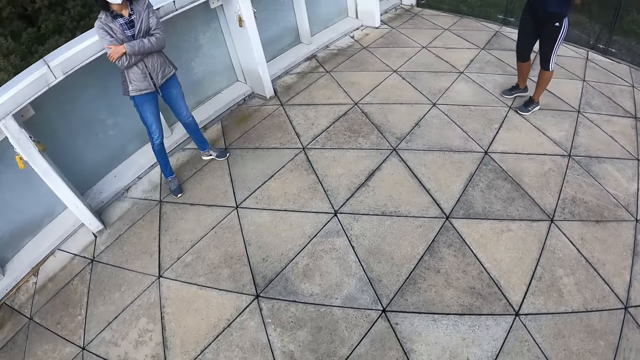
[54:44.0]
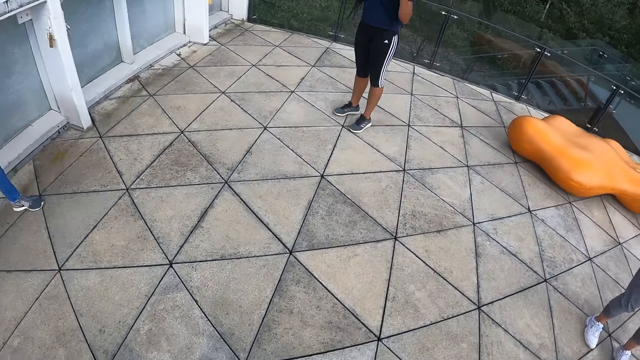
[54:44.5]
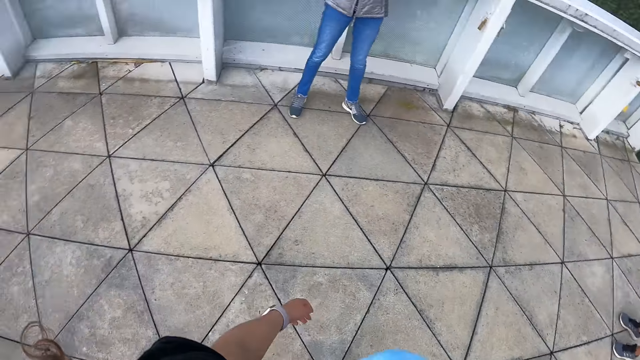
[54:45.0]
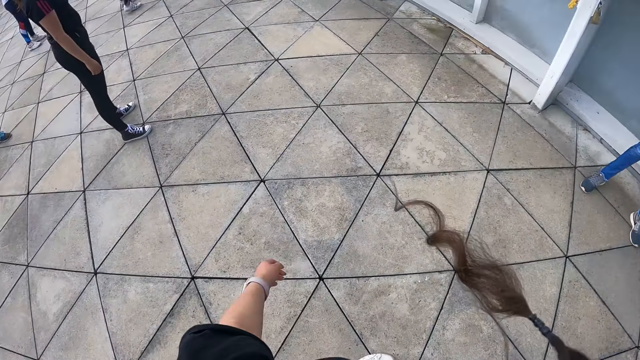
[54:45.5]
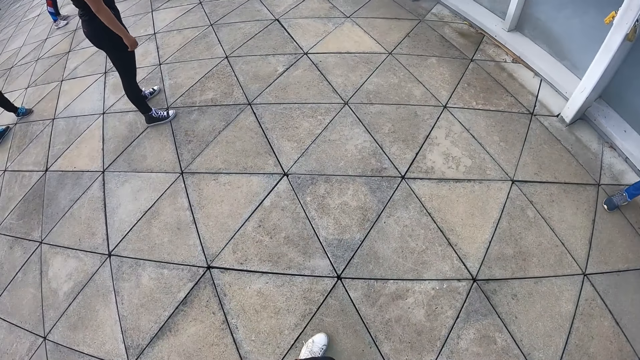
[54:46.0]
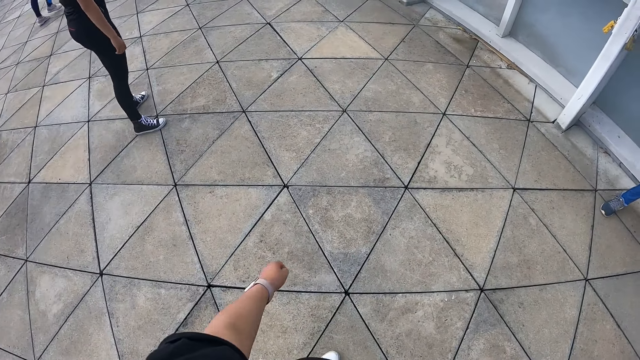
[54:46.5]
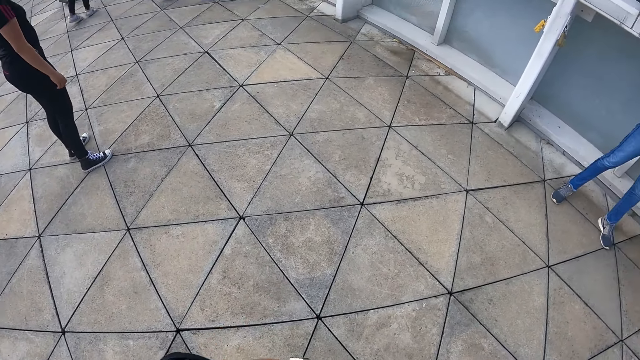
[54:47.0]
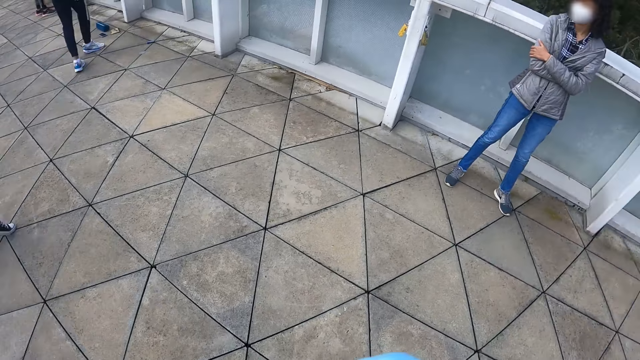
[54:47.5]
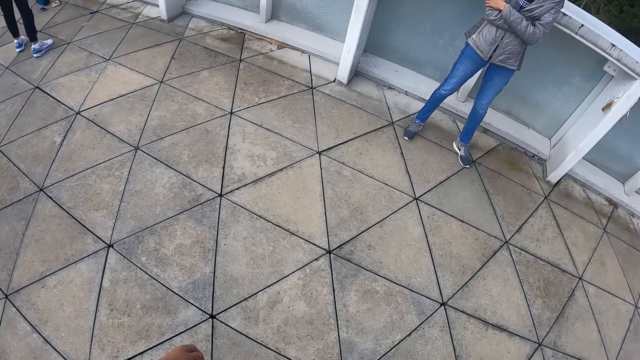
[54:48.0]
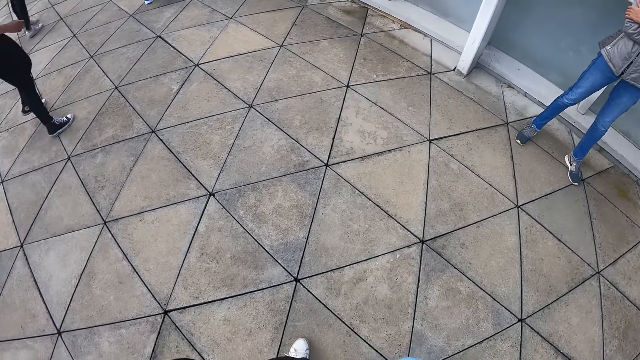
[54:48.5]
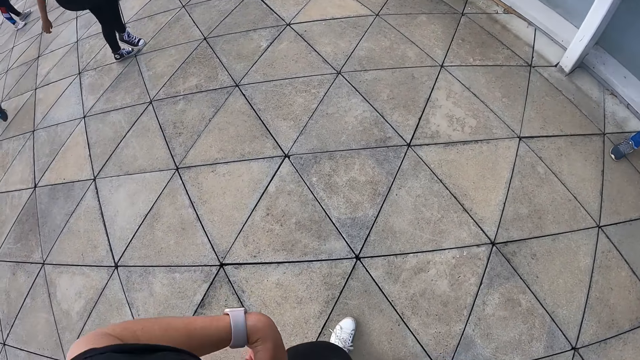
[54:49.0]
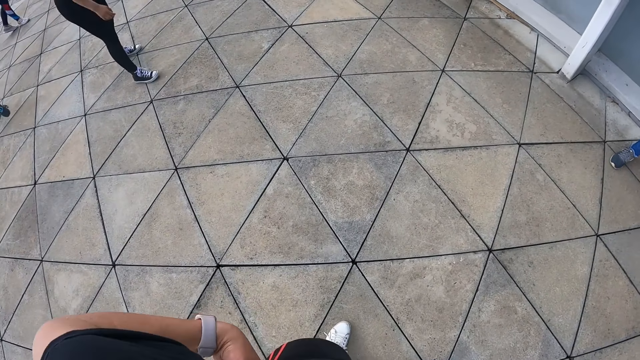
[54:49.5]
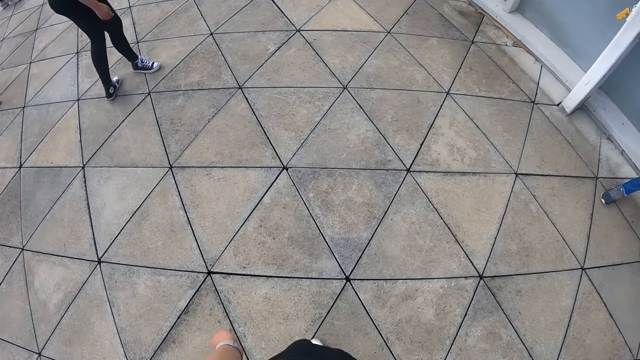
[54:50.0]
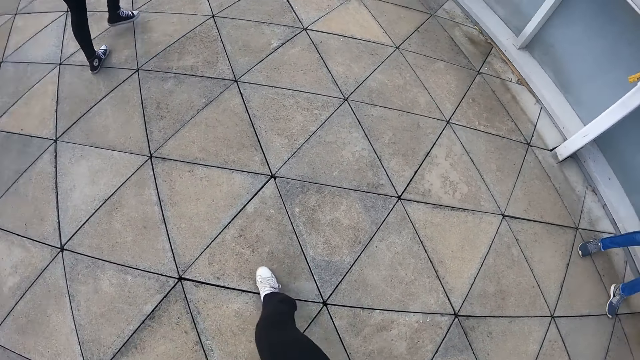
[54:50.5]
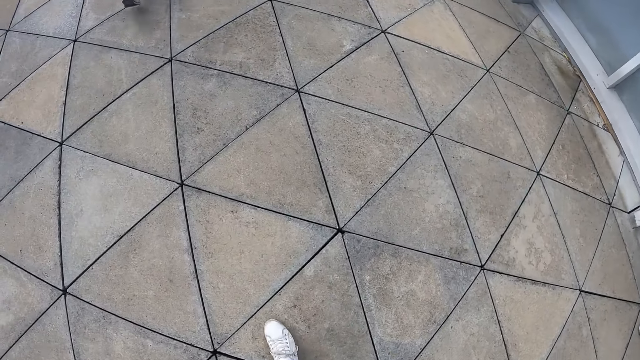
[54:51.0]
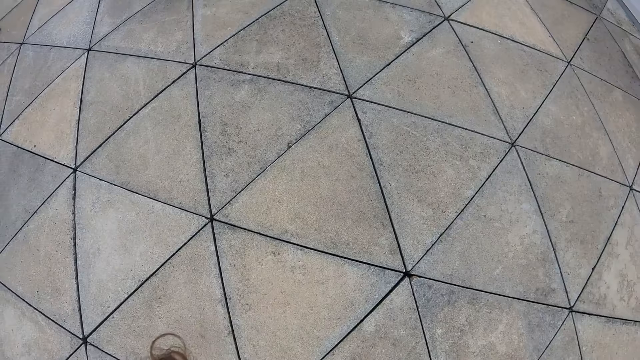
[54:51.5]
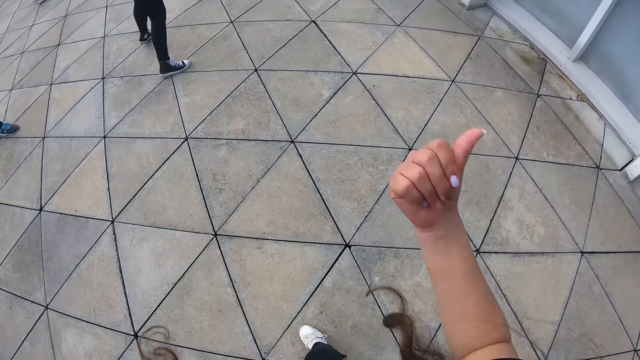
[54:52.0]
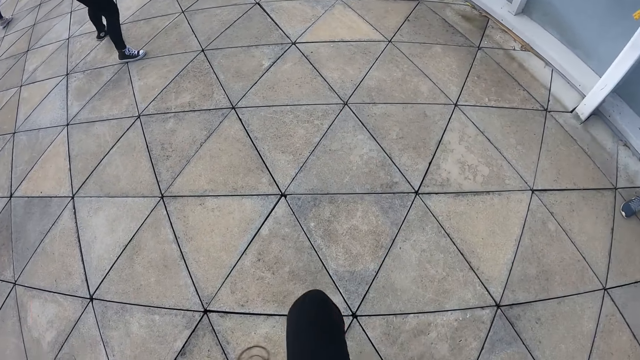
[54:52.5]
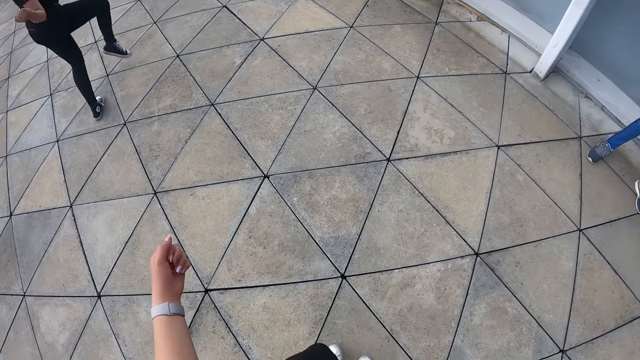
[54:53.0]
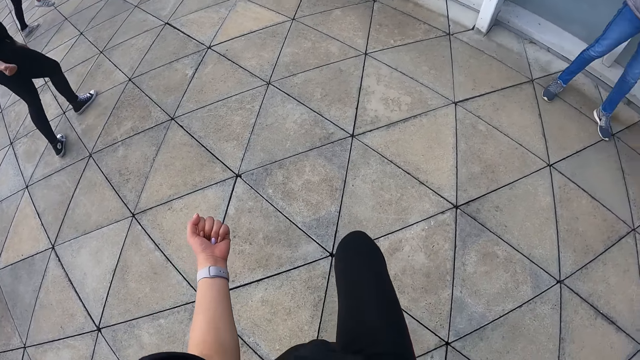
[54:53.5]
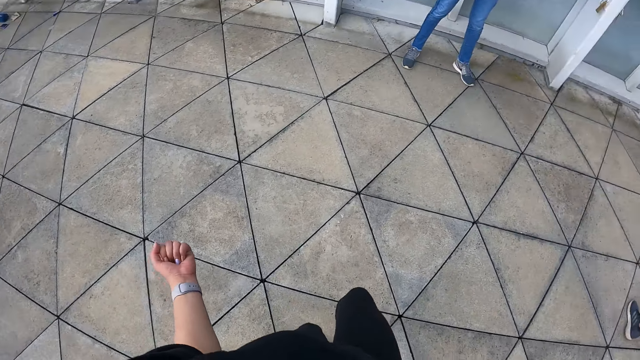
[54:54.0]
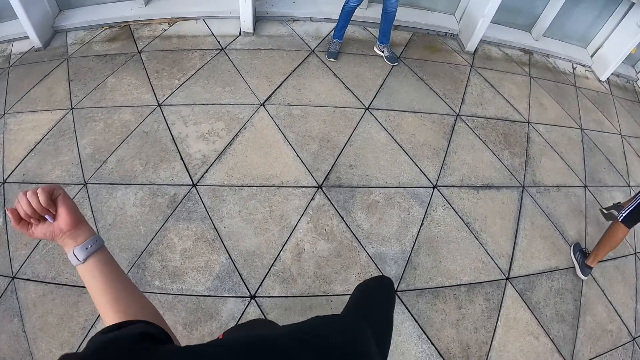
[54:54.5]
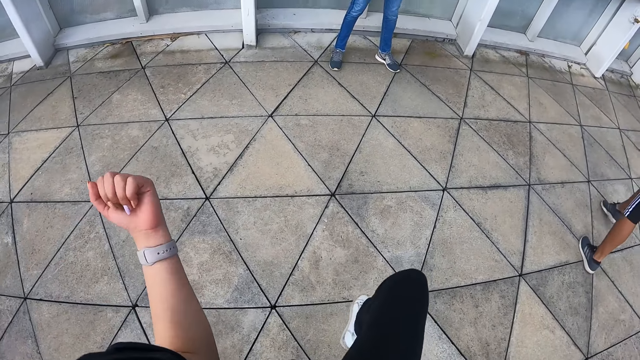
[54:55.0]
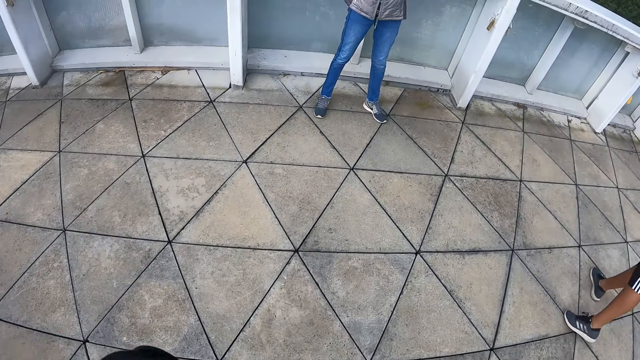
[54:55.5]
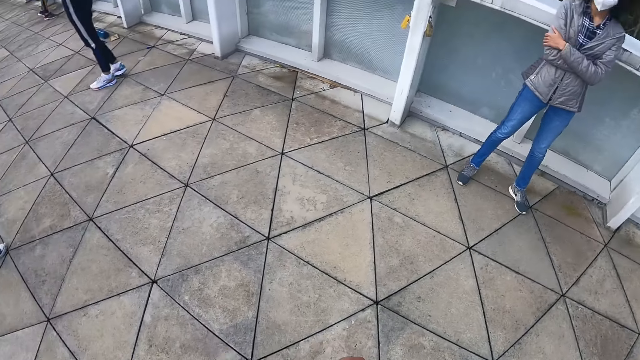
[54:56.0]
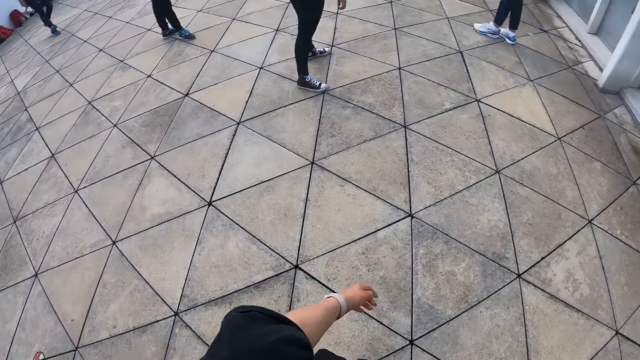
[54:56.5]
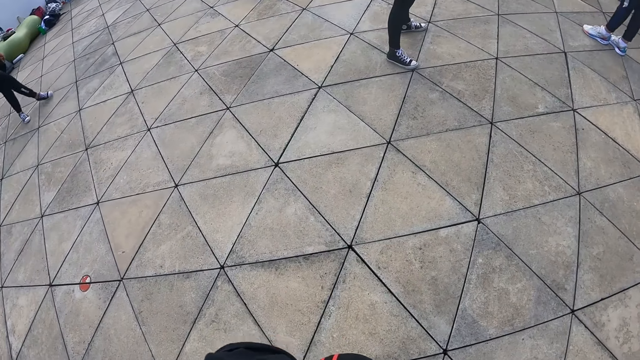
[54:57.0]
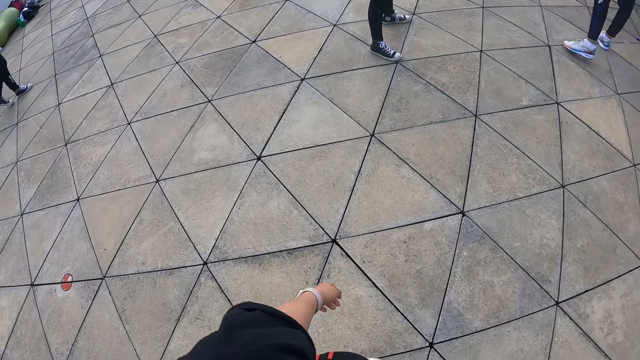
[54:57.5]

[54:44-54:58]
A woman stands. A man stands. The woman stretches. The camera wearer stretches. The man stands.

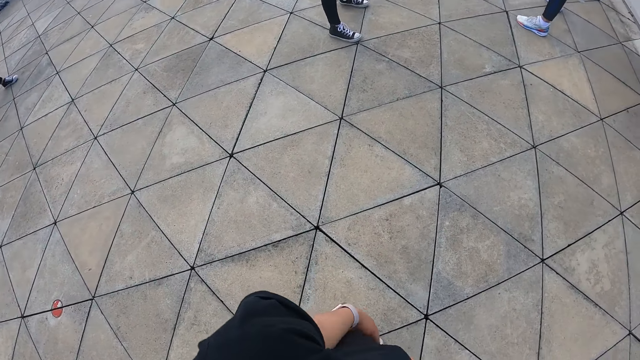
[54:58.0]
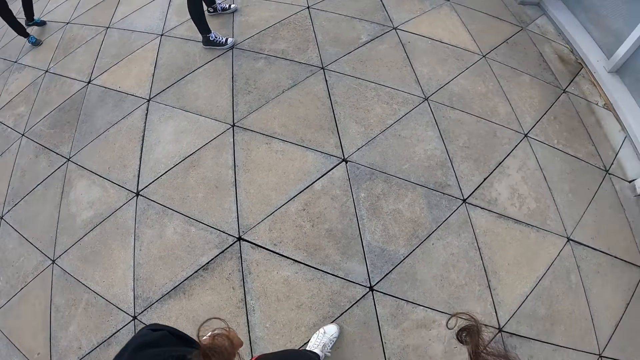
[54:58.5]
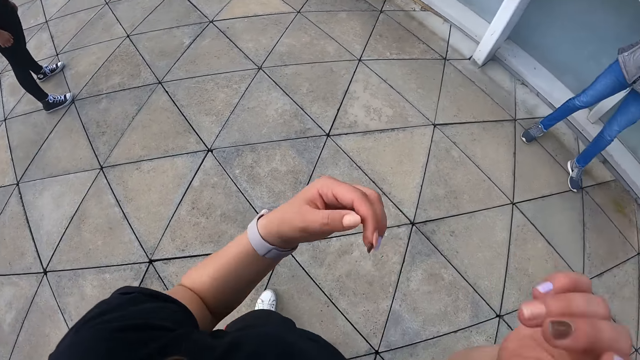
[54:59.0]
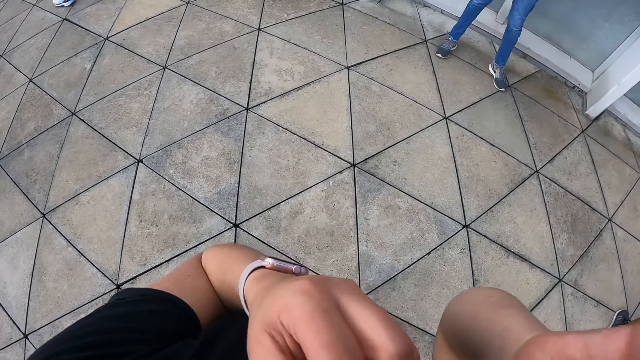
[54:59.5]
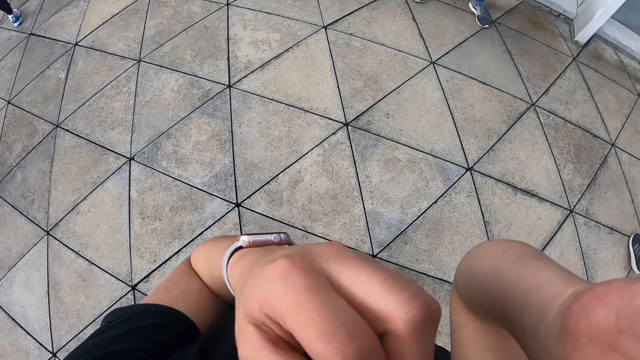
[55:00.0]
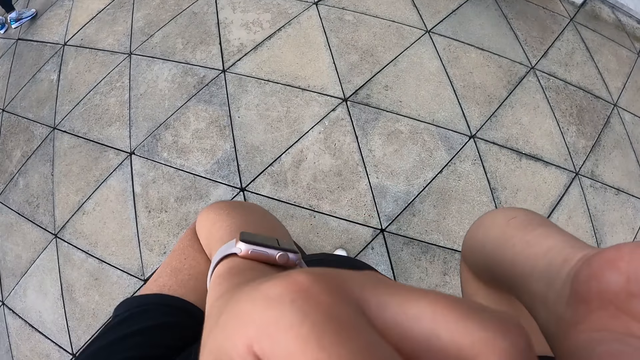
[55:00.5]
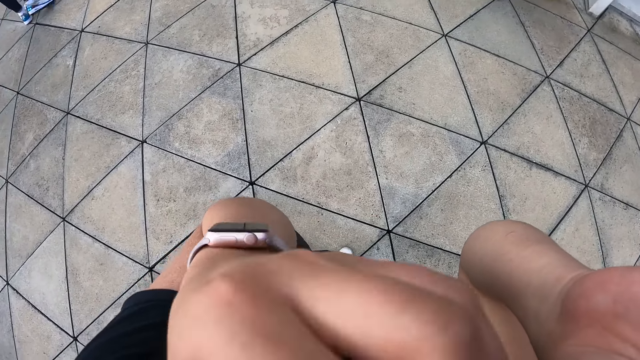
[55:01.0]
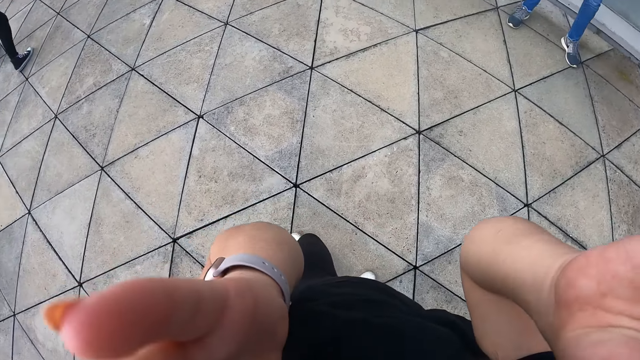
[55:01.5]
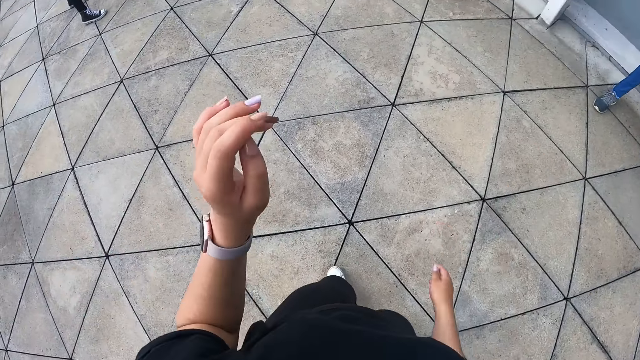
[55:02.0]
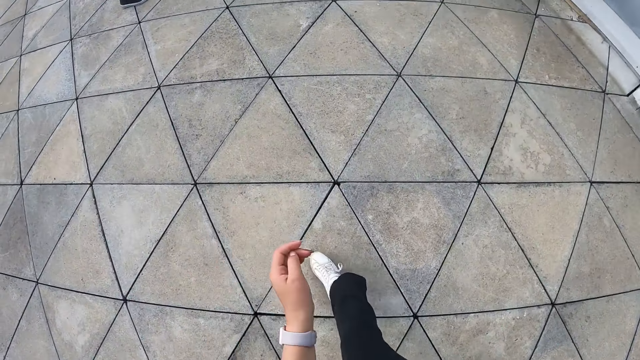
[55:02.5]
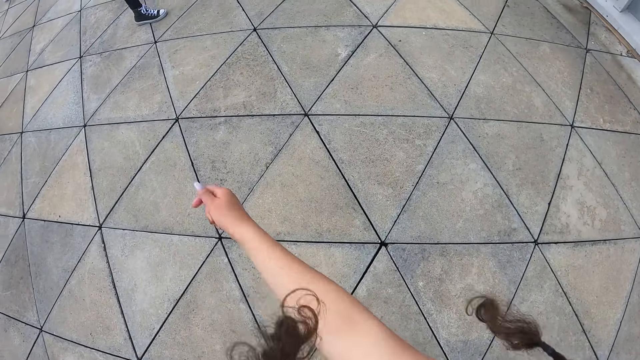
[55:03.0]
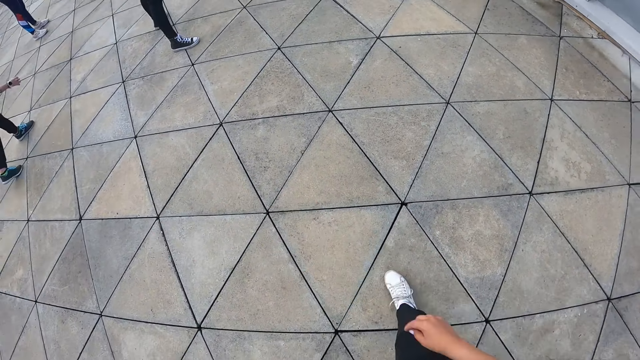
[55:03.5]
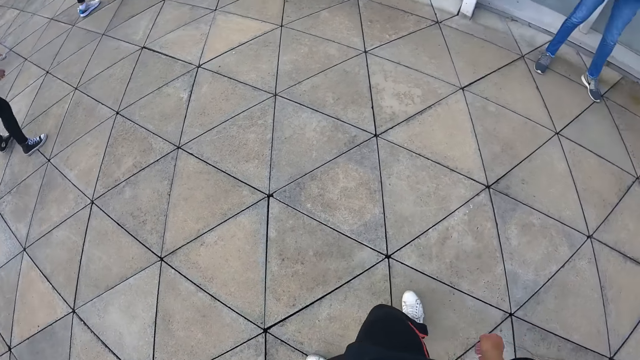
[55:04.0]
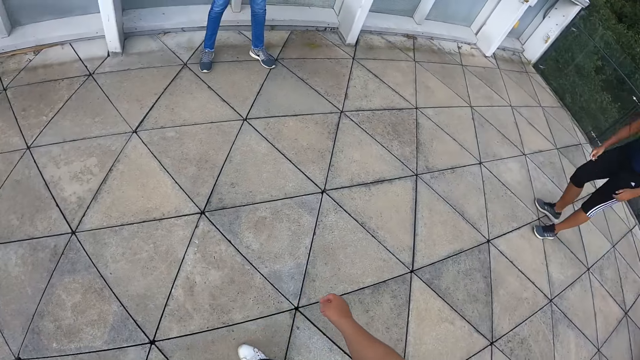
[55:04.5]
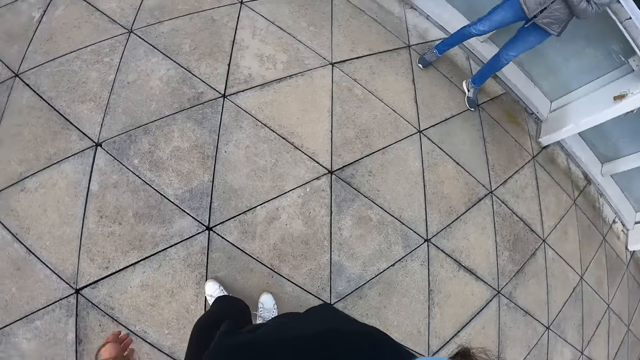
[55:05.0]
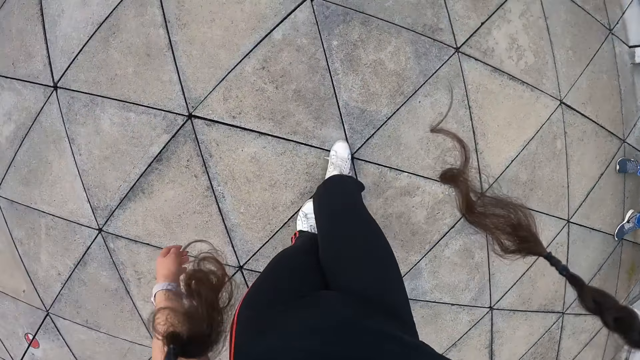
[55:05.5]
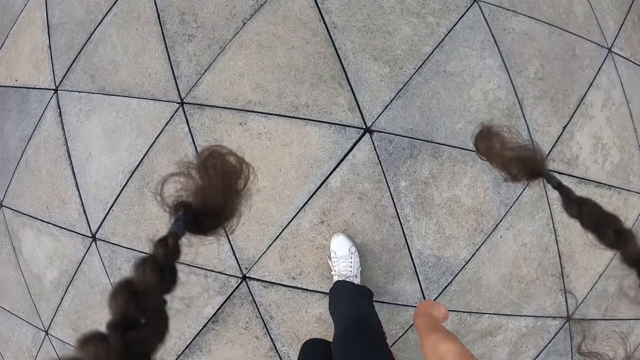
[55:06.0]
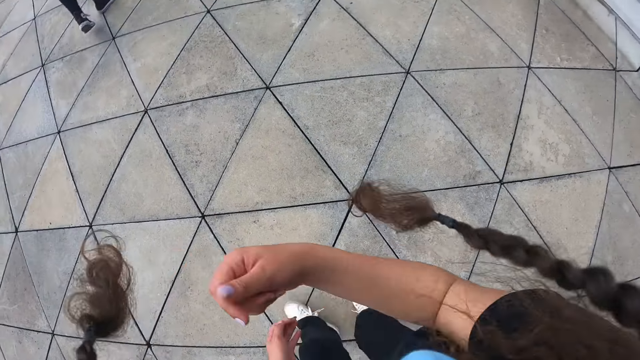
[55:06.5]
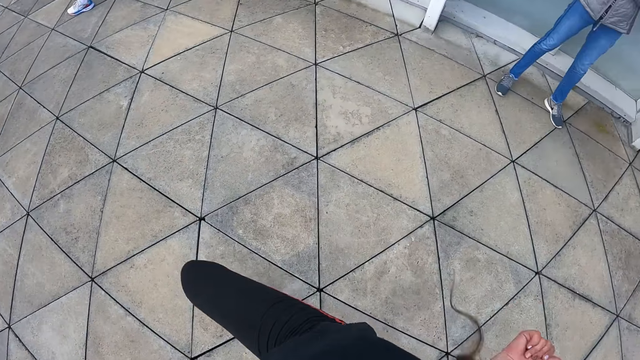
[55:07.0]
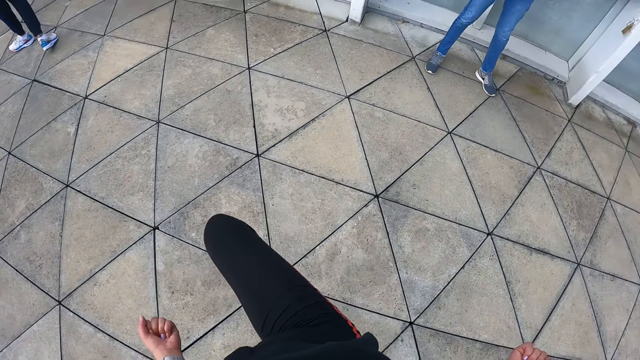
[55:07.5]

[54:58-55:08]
The camera wearer touches their face. They stretch.
